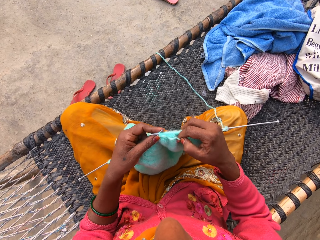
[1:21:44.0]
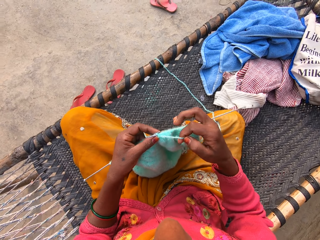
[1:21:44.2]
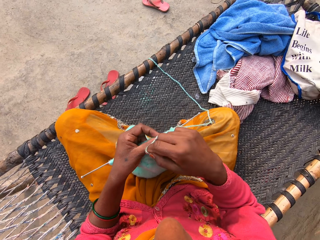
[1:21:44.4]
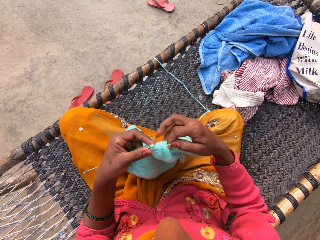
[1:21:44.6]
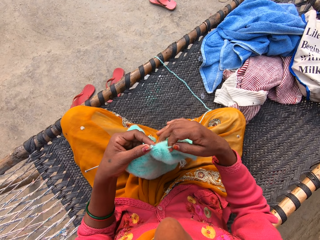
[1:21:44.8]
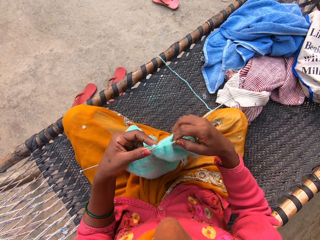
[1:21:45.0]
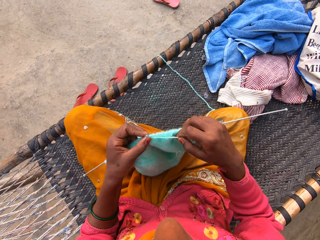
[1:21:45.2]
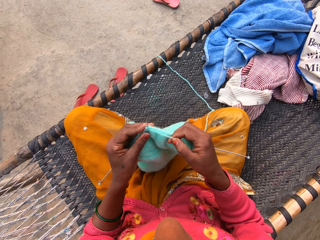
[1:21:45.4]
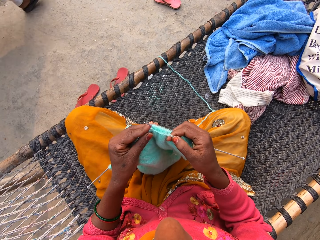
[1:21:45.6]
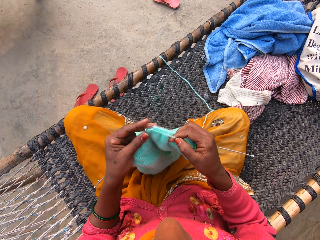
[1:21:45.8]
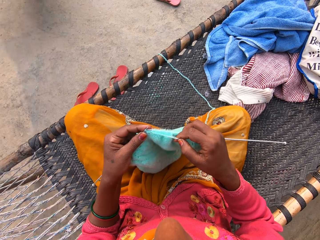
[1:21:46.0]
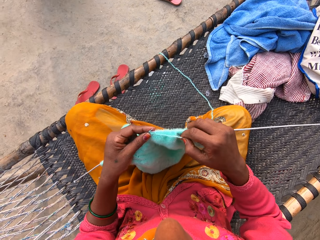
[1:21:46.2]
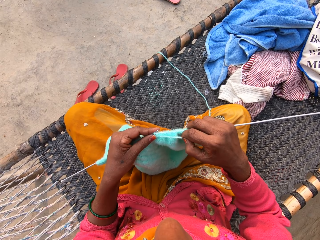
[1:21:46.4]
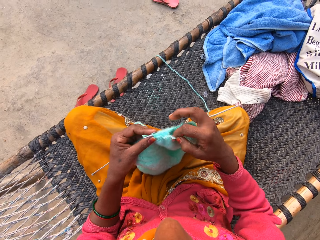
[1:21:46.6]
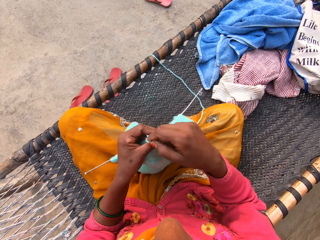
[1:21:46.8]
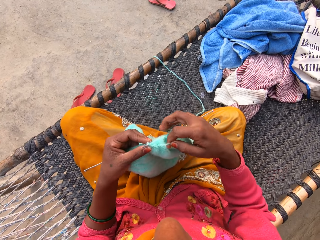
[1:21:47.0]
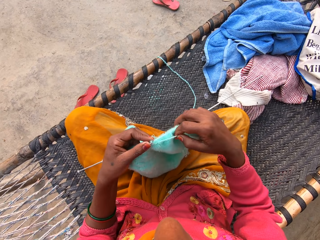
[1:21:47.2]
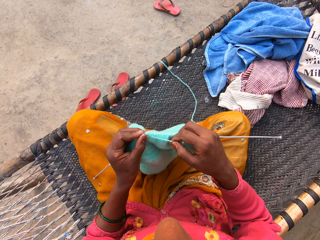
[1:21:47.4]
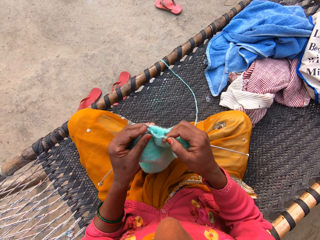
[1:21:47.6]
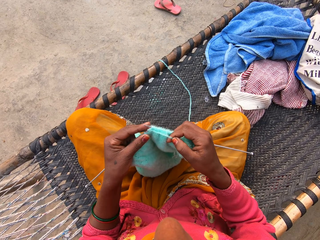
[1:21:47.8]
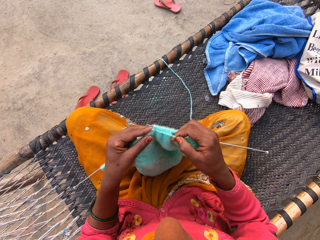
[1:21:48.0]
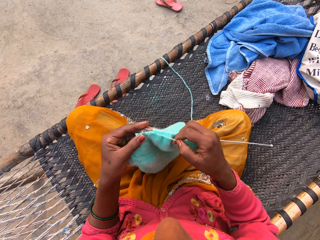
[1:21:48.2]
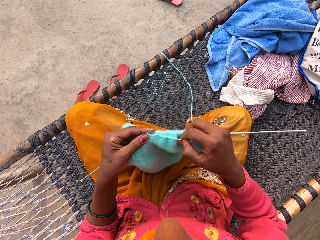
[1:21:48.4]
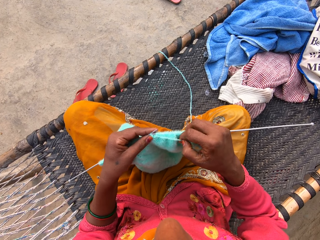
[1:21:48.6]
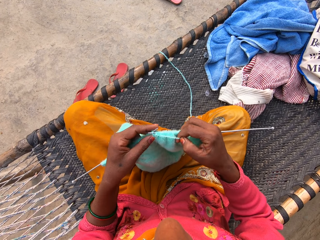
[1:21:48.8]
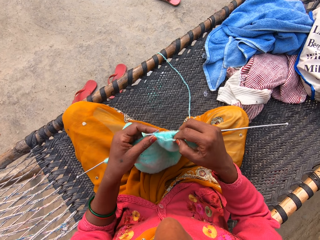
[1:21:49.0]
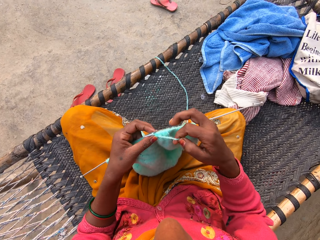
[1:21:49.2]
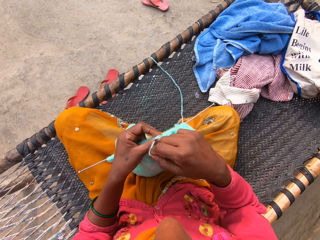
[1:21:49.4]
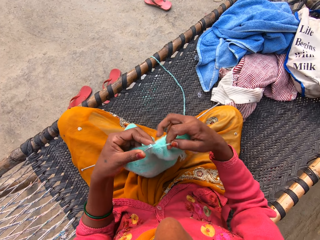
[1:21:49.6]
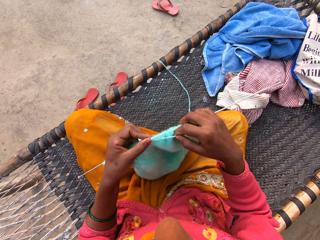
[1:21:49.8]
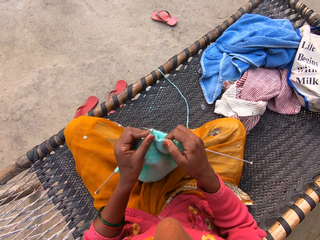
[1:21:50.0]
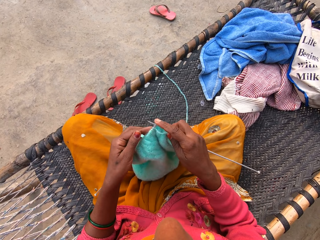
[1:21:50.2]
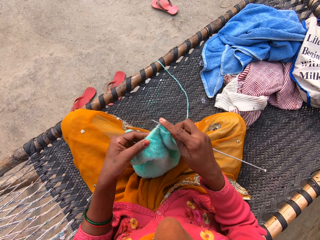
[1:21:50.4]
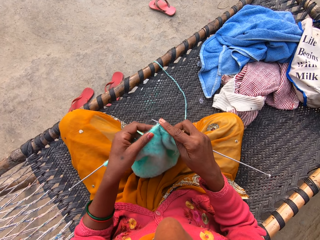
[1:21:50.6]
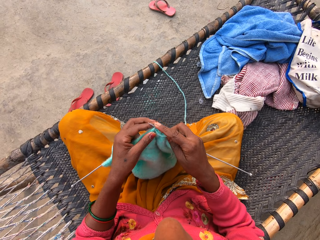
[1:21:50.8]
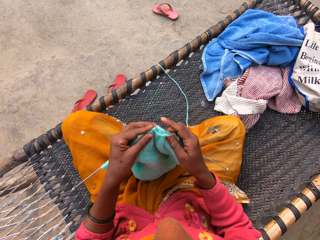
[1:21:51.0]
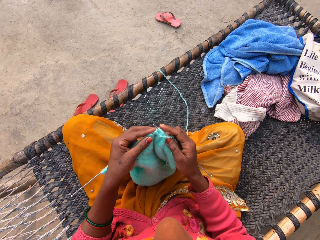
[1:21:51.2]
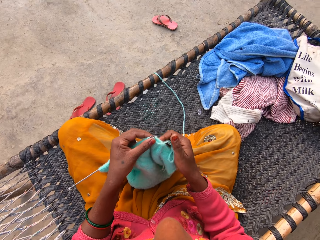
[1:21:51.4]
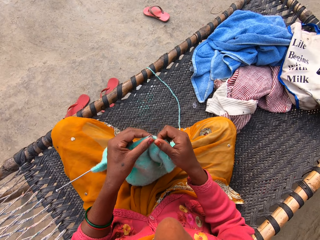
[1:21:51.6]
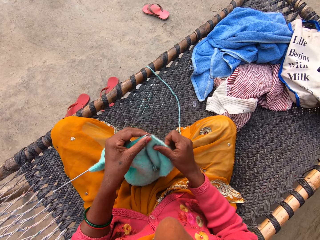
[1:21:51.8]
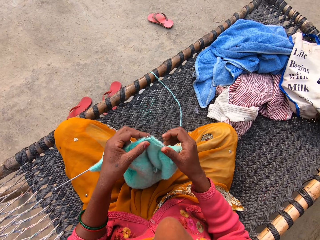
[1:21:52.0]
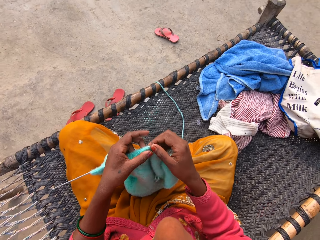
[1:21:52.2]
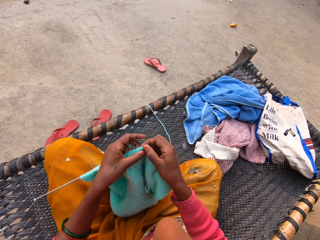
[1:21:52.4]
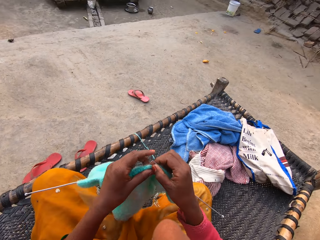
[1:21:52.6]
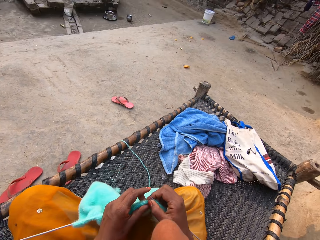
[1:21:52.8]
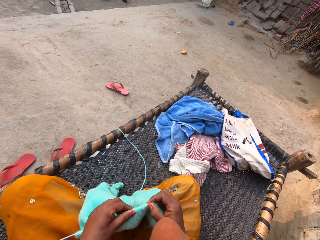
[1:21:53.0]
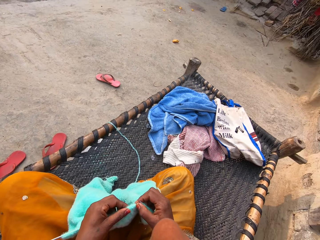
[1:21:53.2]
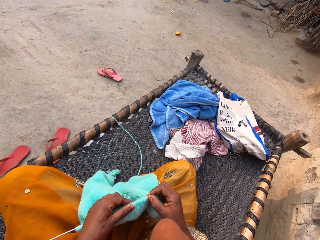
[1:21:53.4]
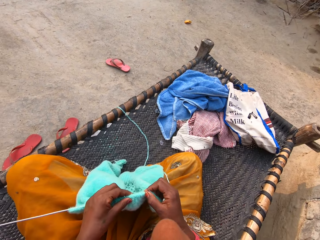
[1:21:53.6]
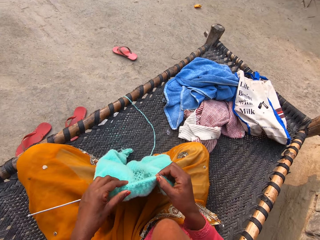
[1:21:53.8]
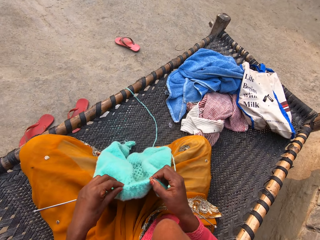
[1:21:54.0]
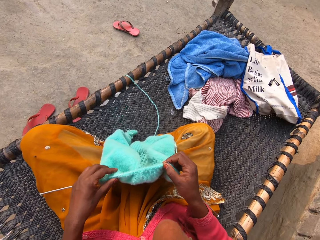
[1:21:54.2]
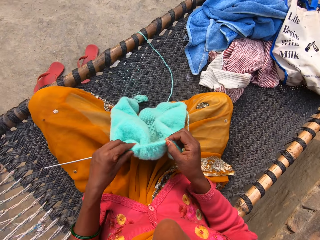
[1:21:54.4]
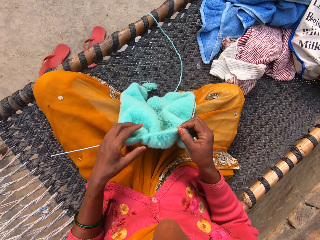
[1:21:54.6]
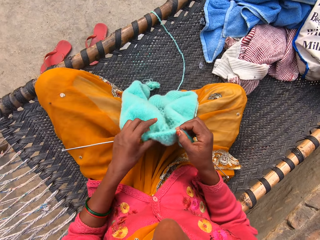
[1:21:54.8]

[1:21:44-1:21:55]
The camera wearer loops a yarn on the knitting needle. They knit a fabric with the knitting needle. A woman walks in front of the camera wearer. The camera wearer loops the yarn on the knitting needle and knits the fabric with the knitting needle. They loop the yarn on the knitting needle and knit the fabric with the knitting needle. They adjust the shawl on the knitting needle with both hands.

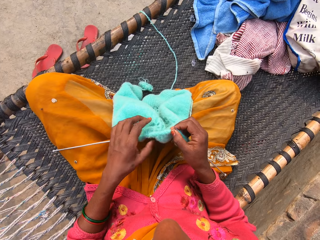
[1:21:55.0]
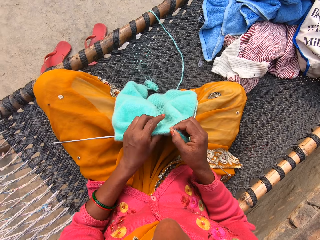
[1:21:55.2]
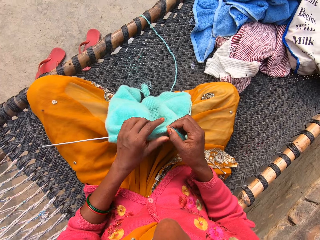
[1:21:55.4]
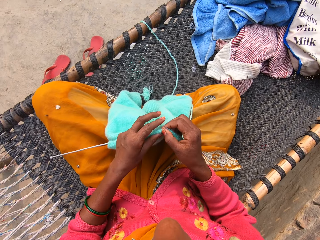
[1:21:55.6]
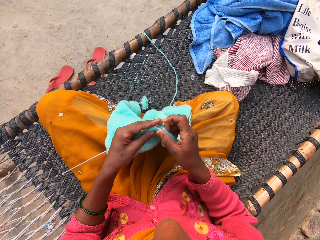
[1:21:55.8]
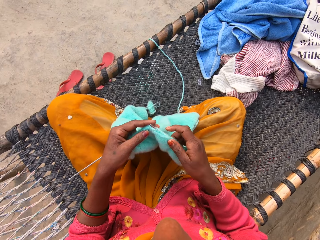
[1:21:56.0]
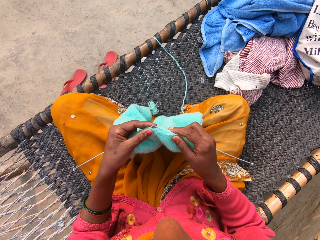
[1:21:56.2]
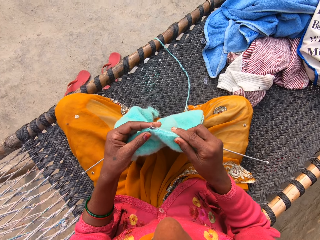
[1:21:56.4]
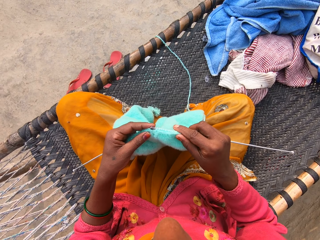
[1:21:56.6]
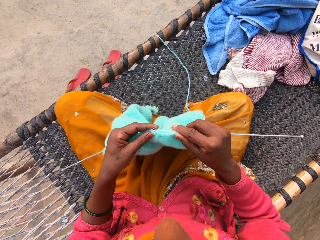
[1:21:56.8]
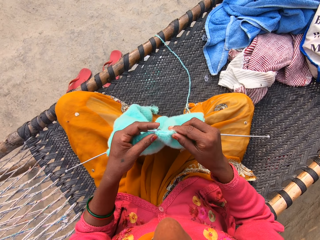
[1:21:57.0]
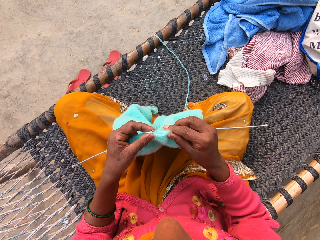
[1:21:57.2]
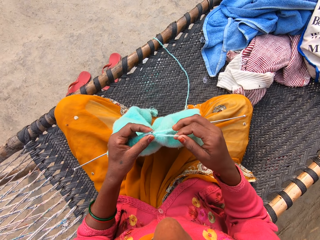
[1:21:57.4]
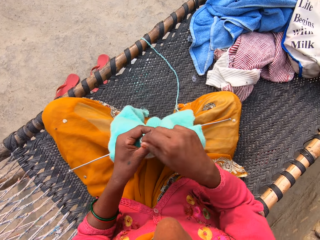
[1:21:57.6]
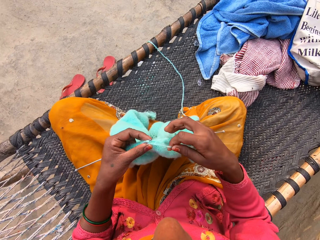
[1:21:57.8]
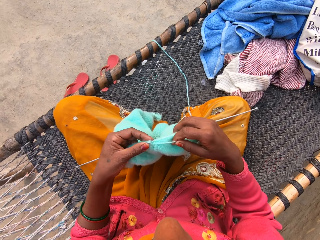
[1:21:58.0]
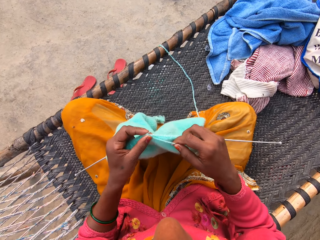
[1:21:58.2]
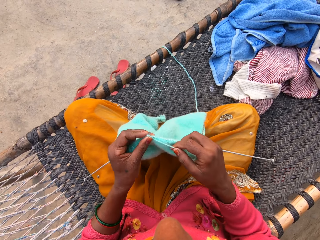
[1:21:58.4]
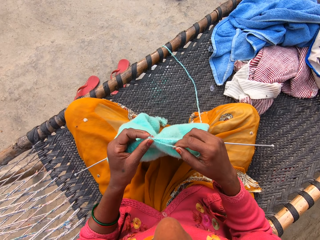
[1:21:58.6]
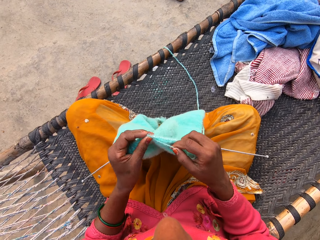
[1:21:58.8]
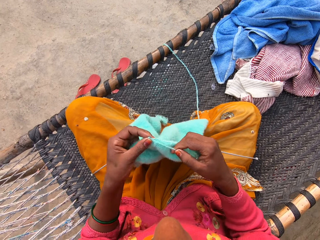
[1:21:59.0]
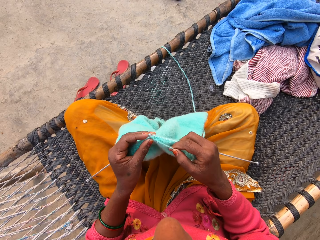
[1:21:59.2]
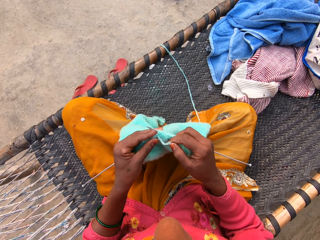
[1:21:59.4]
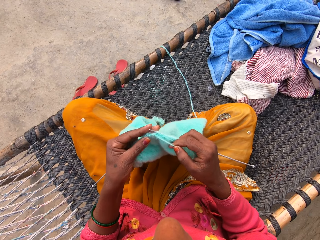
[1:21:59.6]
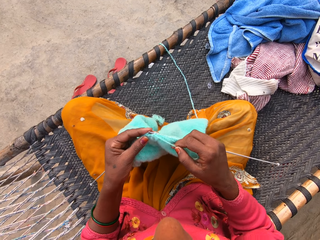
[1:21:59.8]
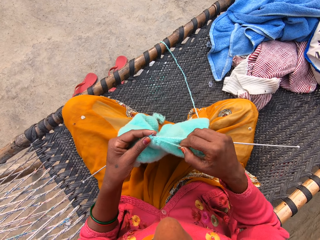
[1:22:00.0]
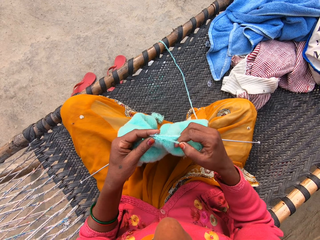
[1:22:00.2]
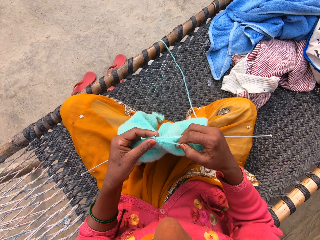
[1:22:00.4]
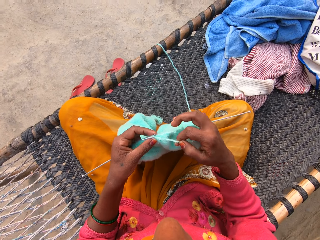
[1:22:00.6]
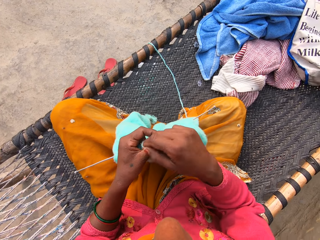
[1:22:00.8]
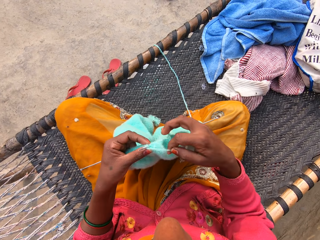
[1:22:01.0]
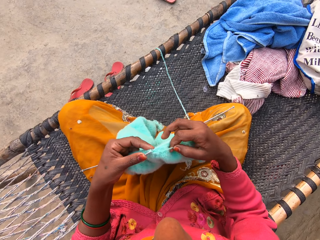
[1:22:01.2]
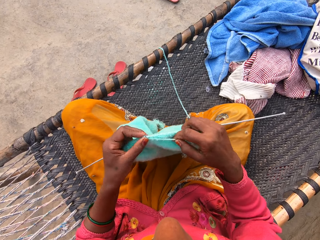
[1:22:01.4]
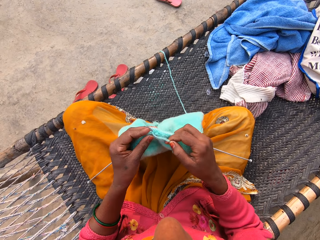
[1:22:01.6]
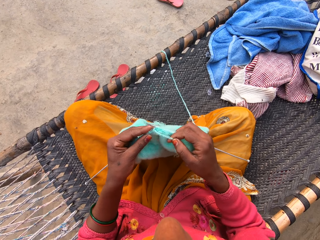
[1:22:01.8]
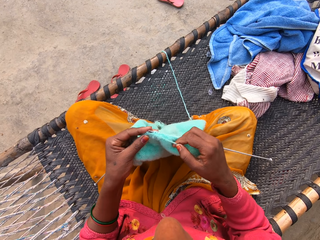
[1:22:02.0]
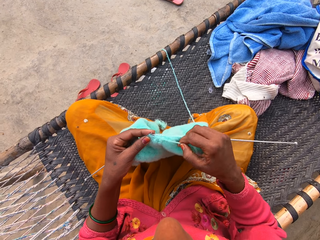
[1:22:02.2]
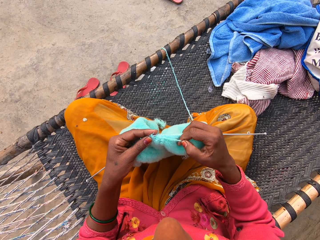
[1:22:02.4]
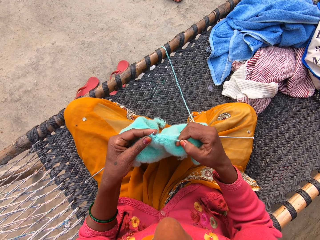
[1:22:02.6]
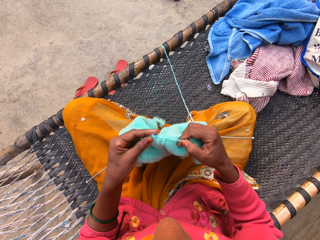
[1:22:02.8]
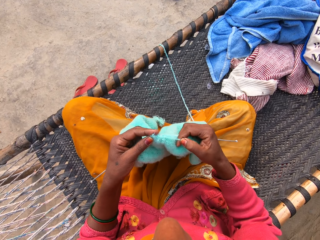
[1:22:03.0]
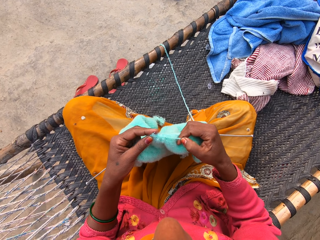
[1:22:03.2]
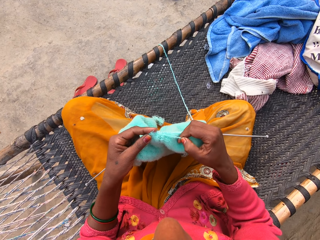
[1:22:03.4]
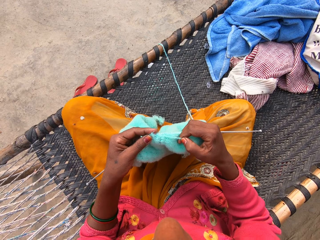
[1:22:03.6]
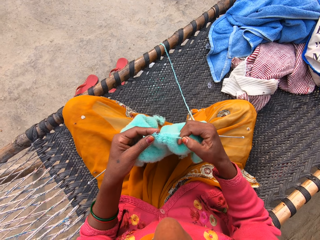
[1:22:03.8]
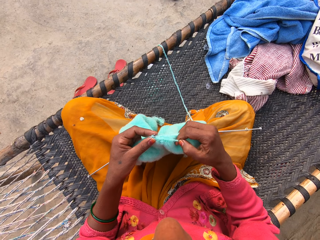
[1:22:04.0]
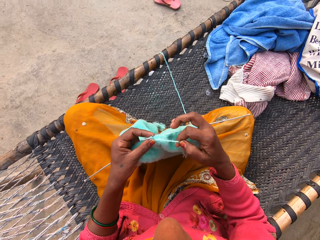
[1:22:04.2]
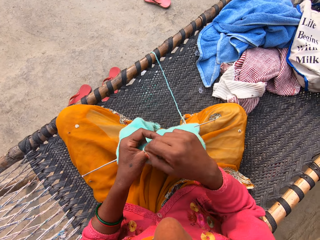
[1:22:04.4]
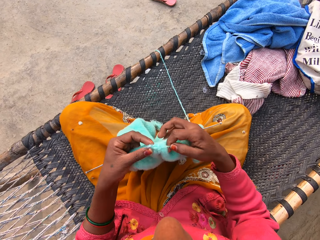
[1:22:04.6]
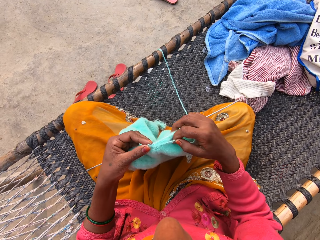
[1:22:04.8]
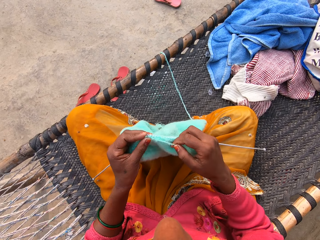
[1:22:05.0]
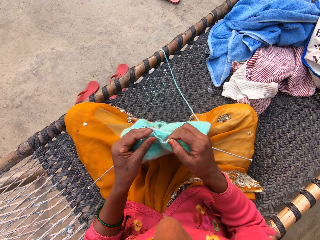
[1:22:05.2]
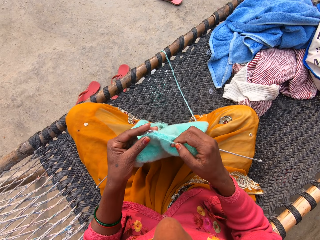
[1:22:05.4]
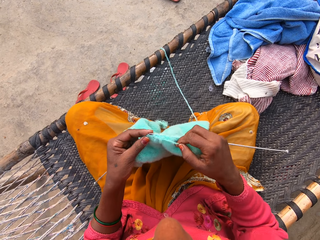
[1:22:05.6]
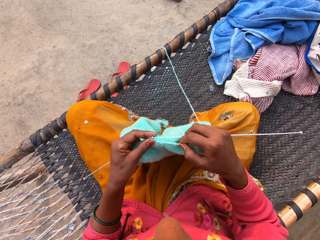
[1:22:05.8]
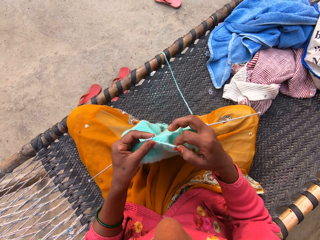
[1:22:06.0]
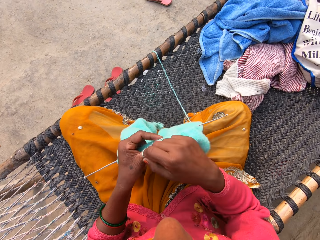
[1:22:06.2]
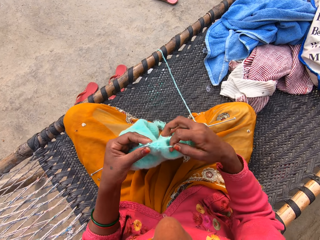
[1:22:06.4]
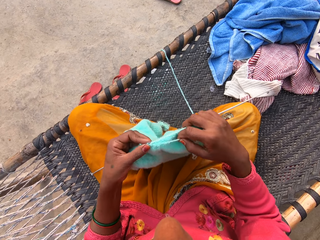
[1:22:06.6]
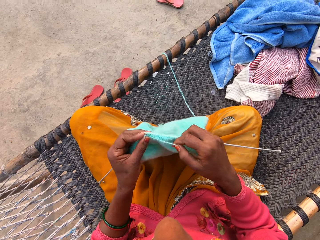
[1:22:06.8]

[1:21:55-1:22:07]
The camera wearer knits a fabric with the knitting needle. They loop a yarn on the knitting needle. They knit the fabric with the knitting needle. They loop the yarn on the knitting needle. They knit the fabric with the knitting needle. They loop the yarn on the knitting needle. They knit the fabric with the knitting needle. They loop the yarn on the knitting needle.
